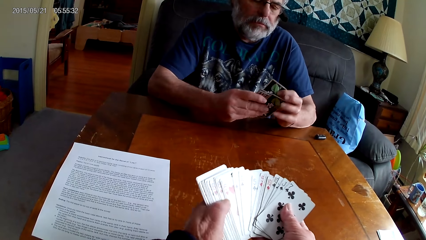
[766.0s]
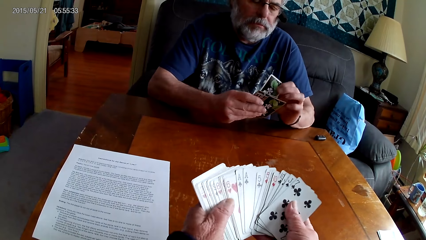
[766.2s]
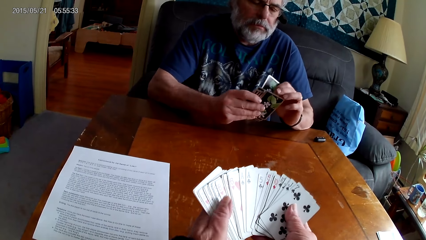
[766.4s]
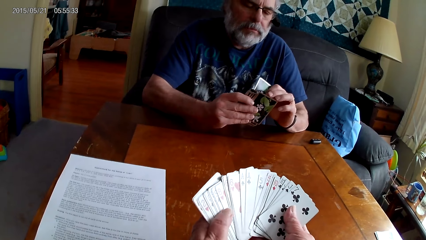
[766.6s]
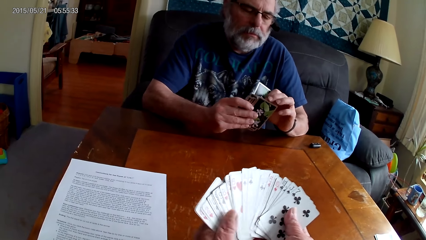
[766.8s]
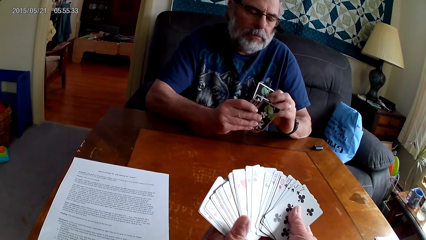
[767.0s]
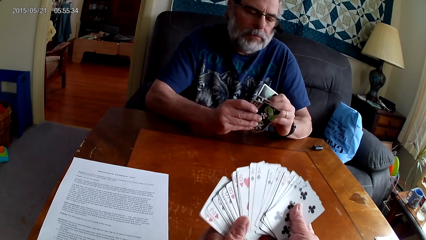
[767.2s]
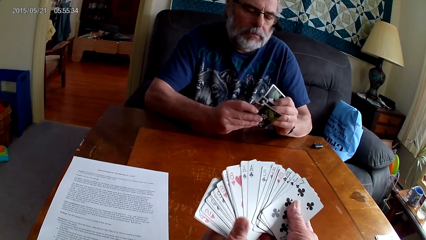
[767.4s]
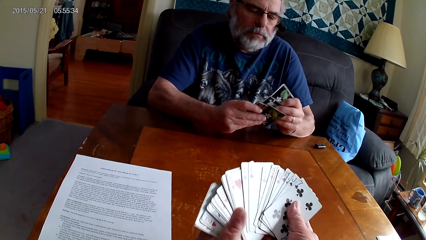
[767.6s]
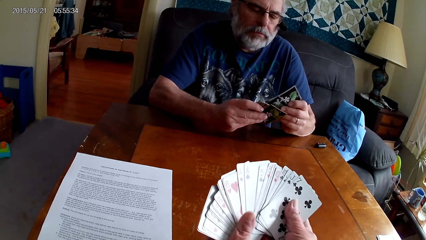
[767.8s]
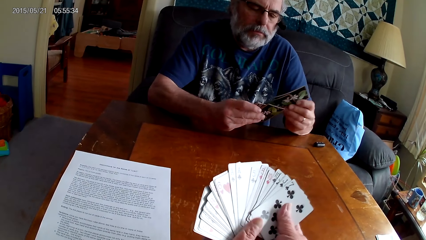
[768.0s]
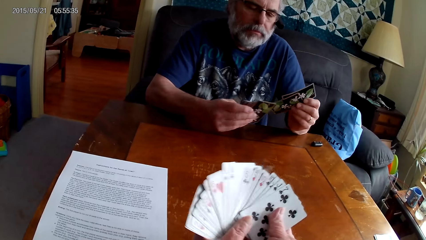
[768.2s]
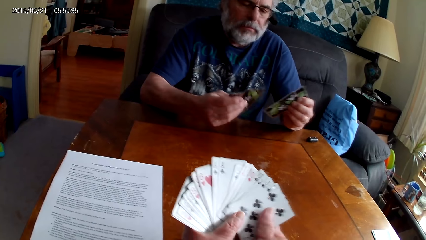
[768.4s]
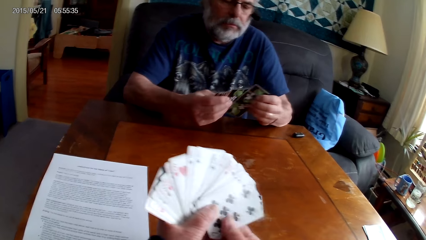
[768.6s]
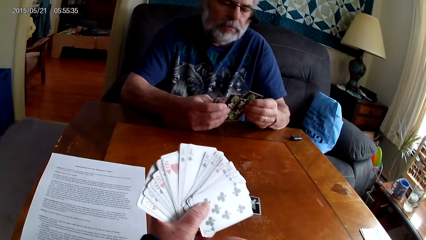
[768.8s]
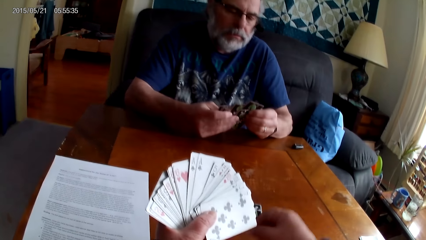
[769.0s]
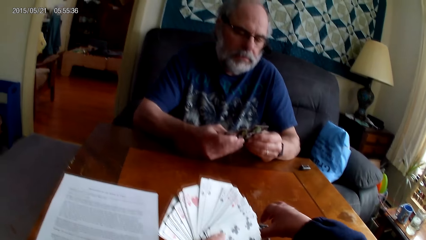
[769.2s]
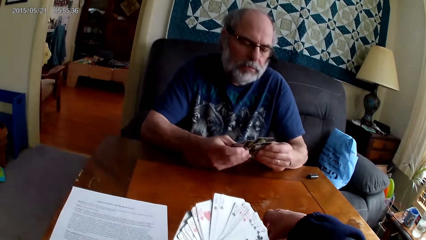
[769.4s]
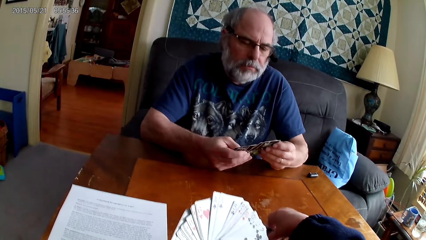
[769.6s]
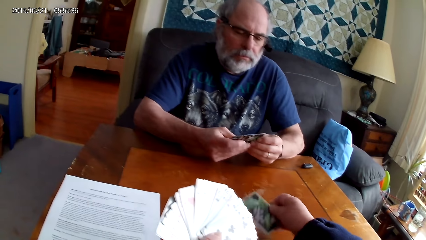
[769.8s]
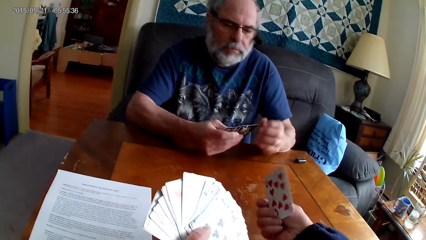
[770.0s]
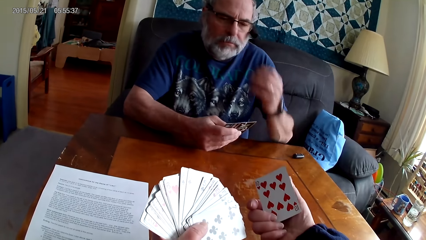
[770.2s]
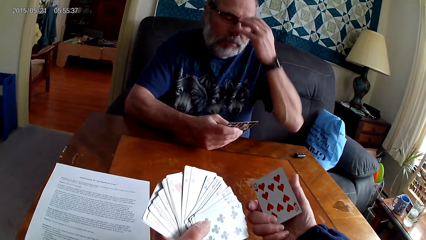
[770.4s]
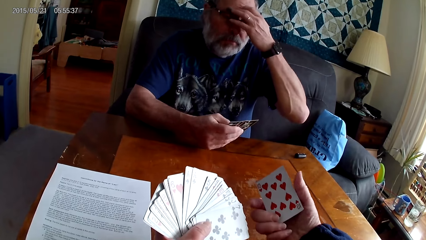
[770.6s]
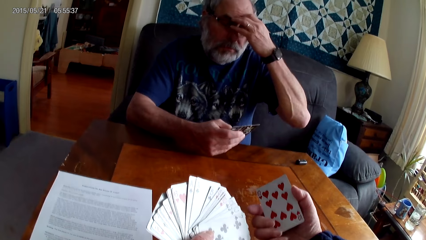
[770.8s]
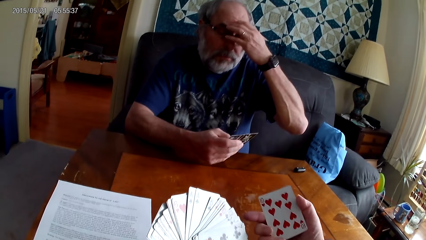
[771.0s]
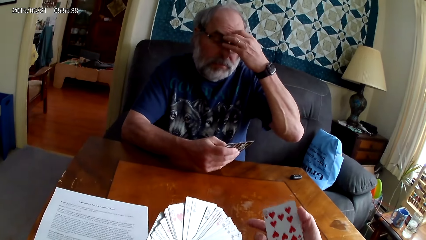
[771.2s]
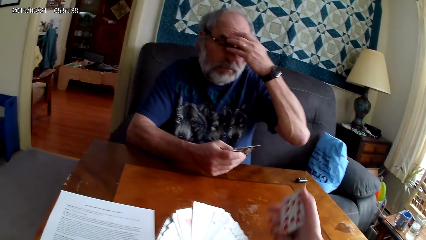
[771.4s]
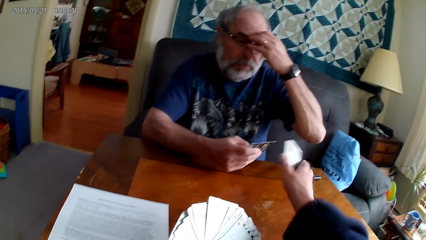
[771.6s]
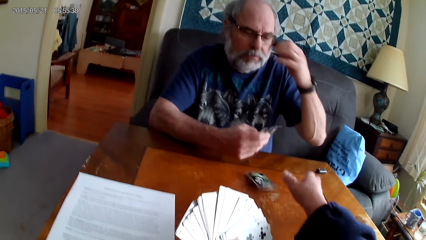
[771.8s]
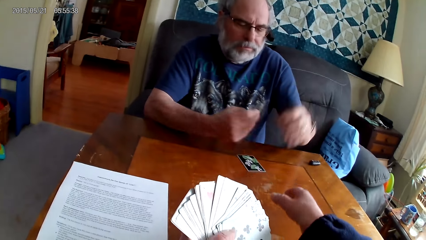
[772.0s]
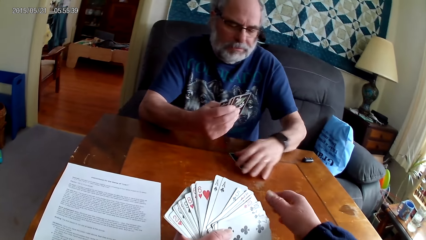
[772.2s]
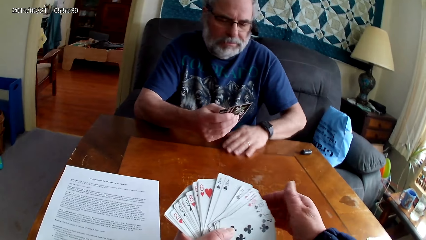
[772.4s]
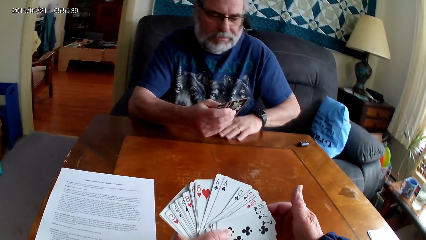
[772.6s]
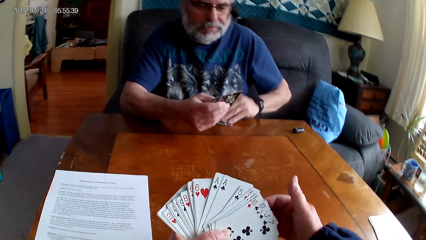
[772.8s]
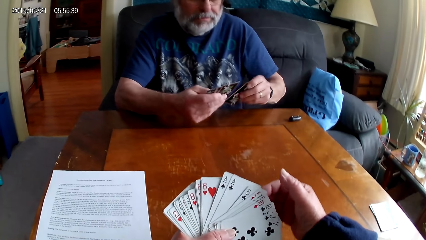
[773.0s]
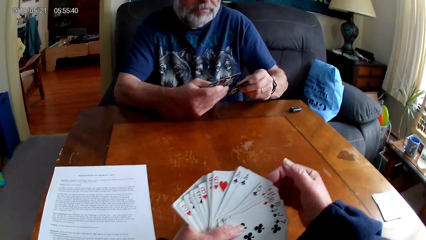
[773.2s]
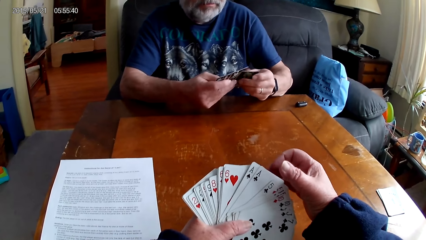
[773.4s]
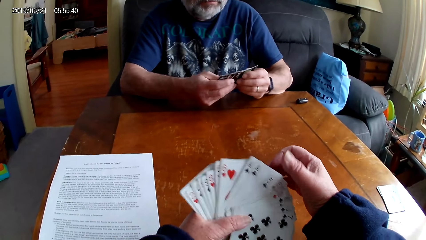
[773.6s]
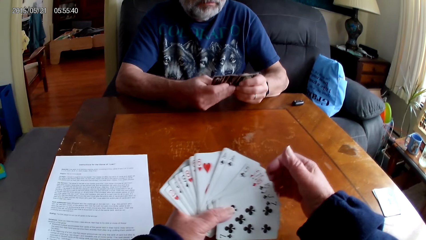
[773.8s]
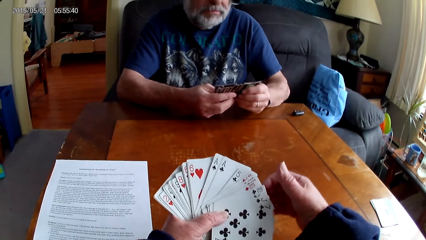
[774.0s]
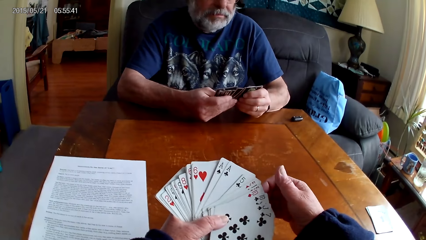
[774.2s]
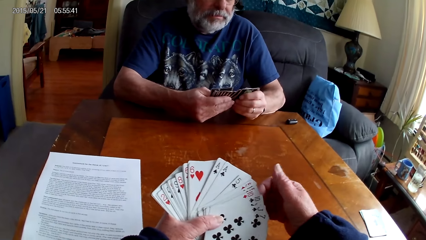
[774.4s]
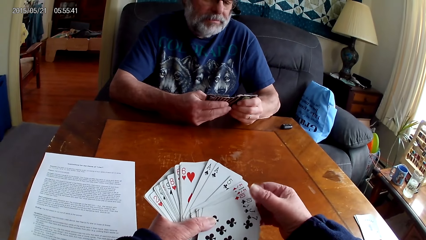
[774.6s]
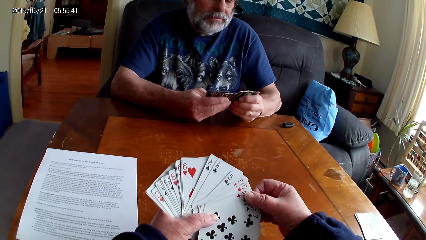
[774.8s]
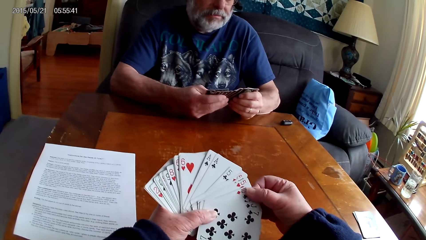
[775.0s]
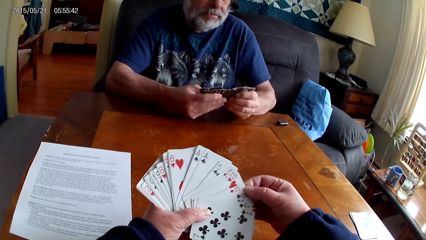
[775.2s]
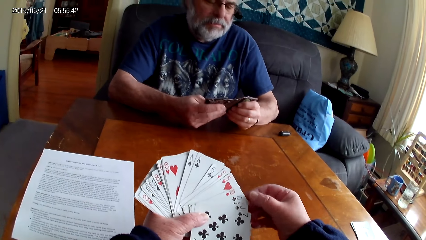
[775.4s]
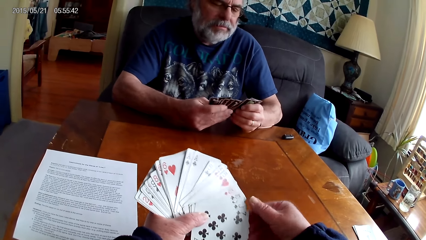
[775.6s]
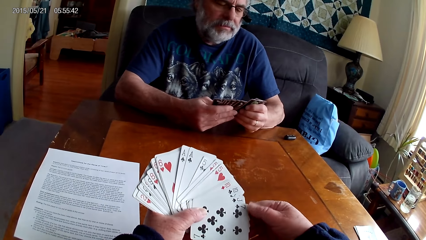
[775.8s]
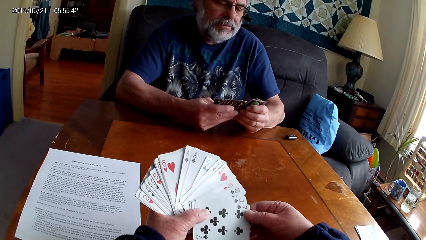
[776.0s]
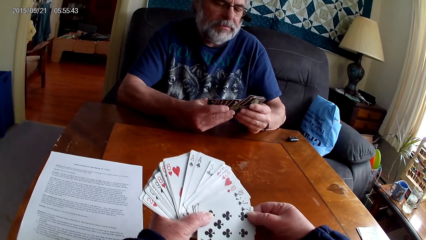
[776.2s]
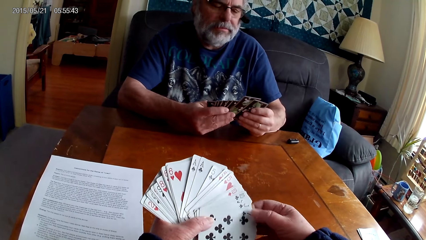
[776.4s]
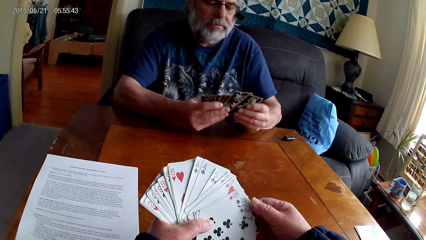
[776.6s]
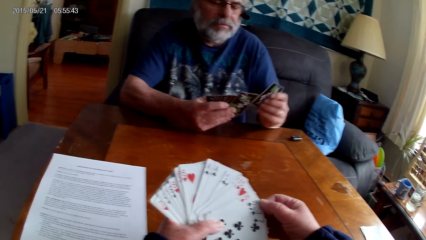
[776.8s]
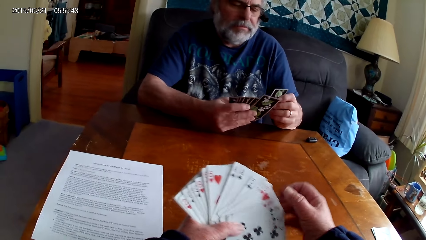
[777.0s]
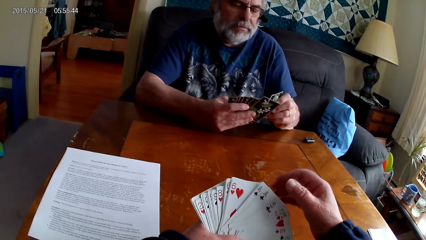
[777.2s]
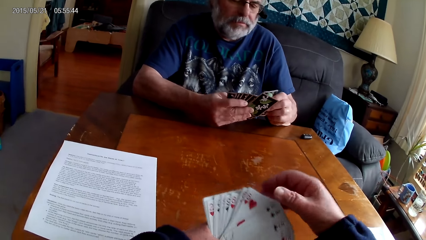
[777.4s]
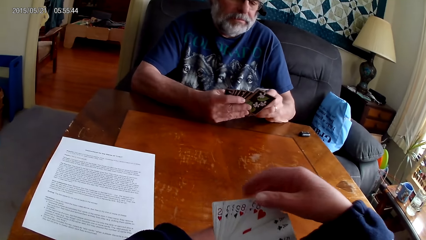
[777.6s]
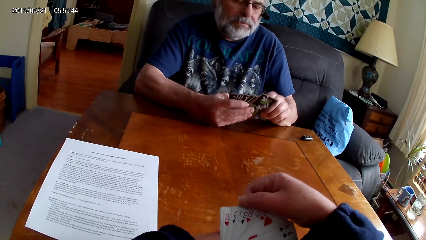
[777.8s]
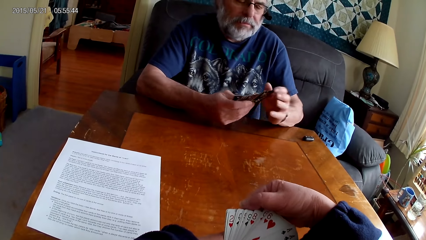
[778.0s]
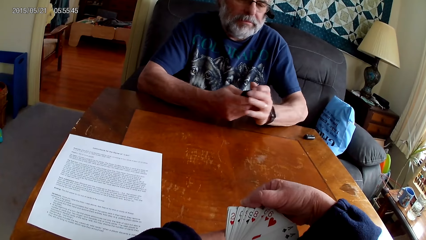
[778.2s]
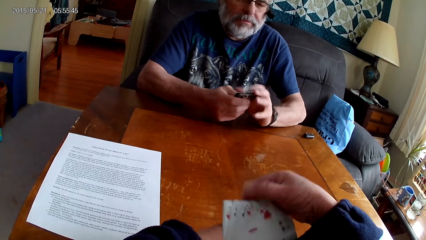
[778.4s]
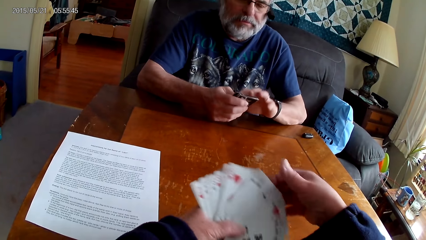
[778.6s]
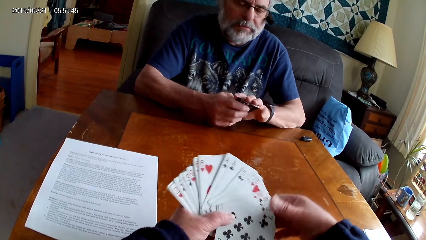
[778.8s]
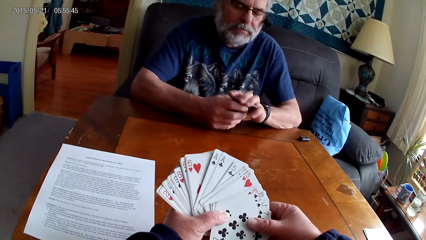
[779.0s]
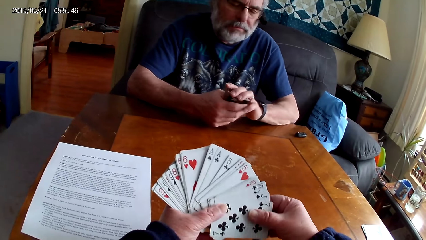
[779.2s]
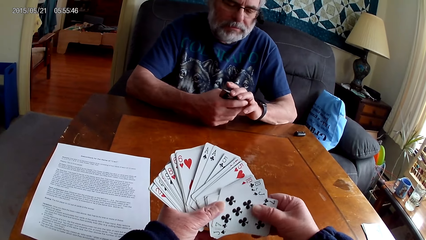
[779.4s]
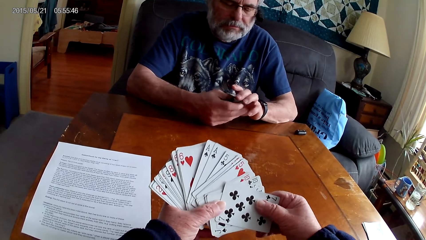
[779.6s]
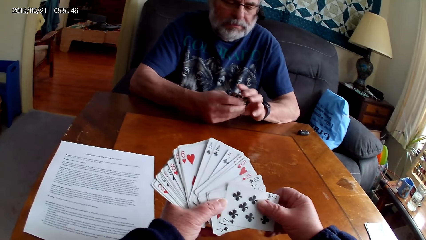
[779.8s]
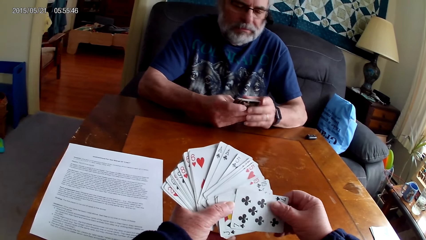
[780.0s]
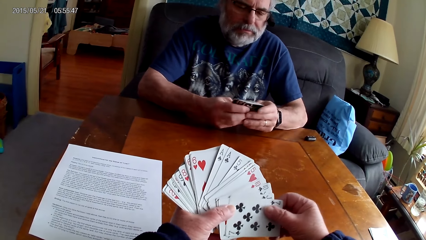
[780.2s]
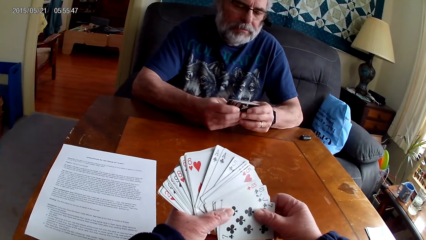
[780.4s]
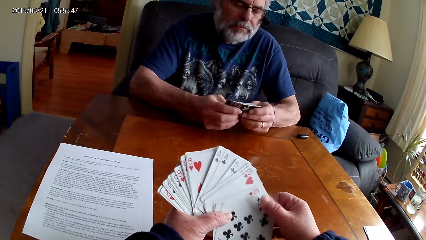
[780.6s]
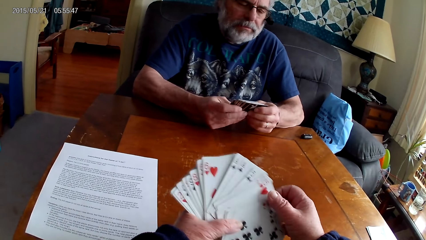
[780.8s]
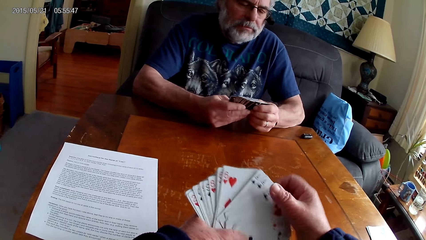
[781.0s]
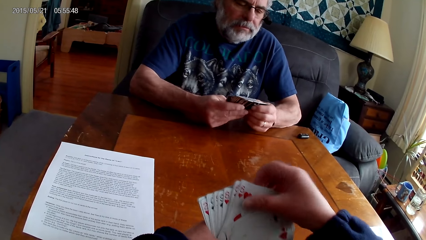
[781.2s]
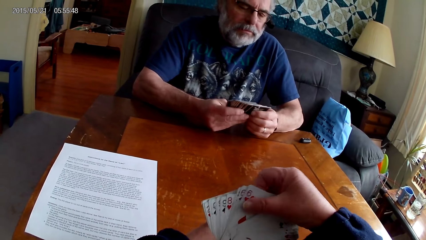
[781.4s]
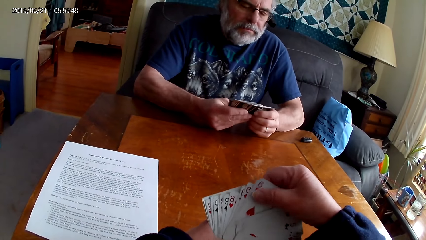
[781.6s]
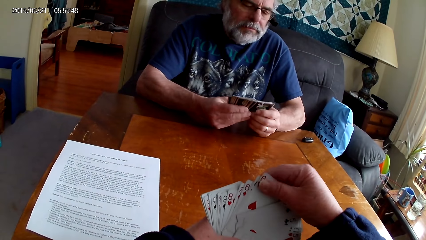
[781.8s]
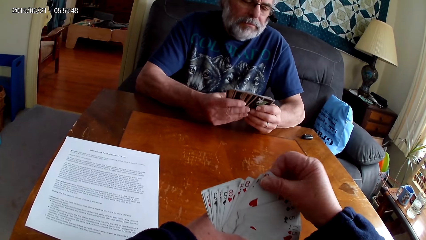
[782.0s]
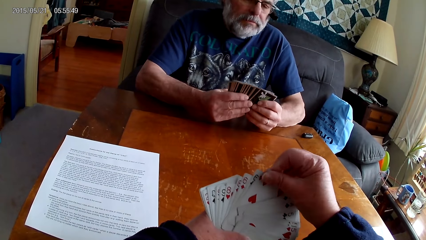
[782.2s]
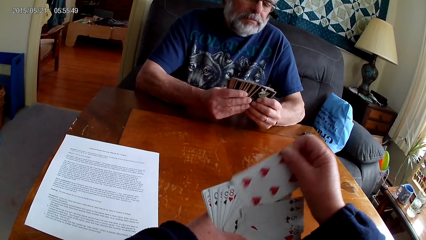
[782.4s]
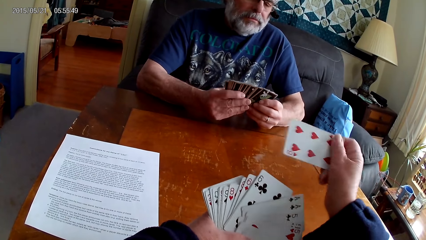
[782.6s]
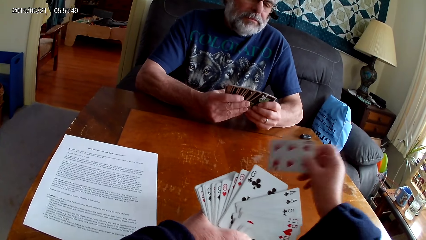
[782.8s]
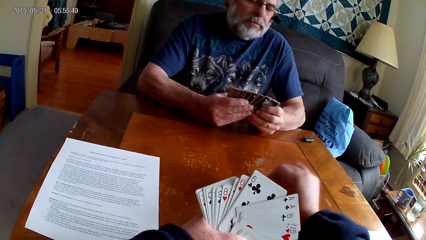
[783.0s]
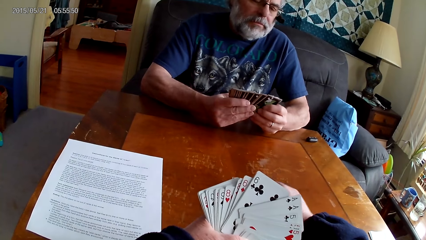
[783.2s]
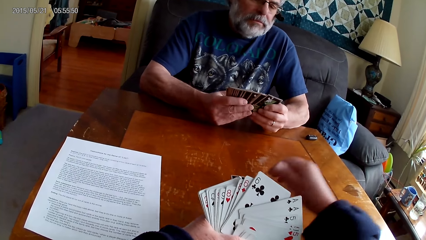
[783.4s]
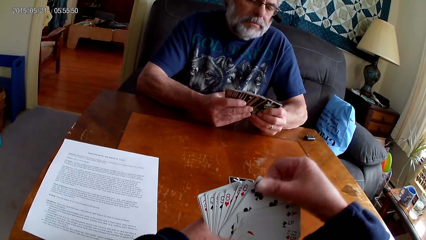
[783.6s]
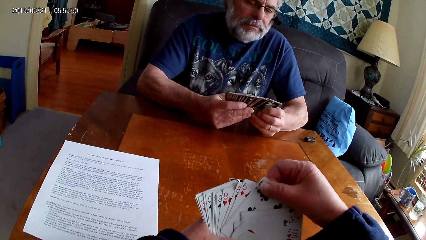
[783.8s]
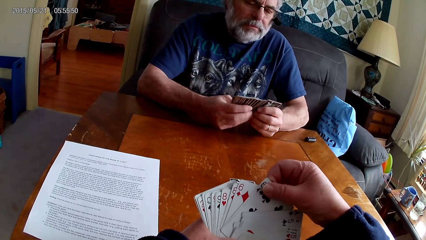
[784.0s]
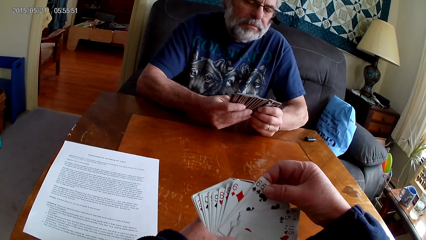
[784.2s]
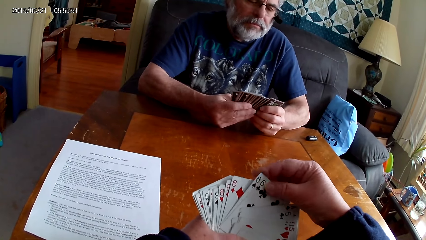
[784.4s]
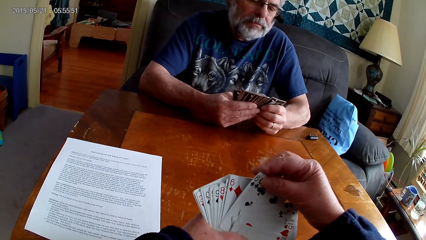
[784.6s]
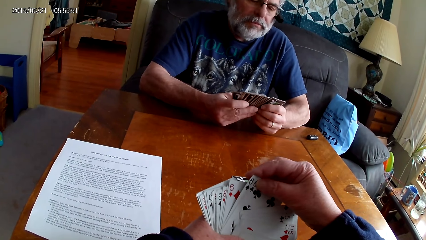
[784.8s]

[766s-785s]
The camera wearer speaks. They pick a card from the table. A man scratches his face. The camera wearer throws a card to the man. The man picks a card from the table and arranges cards. The camera wearer speaks and puts a card on the table.
